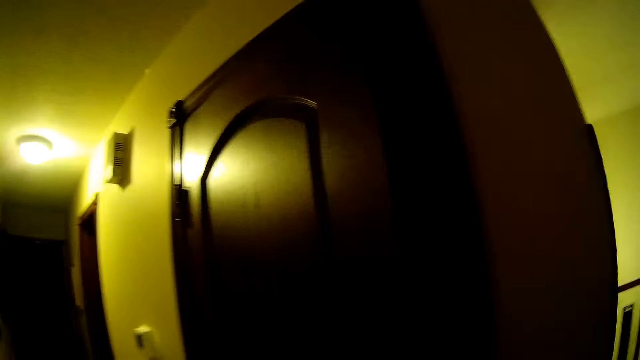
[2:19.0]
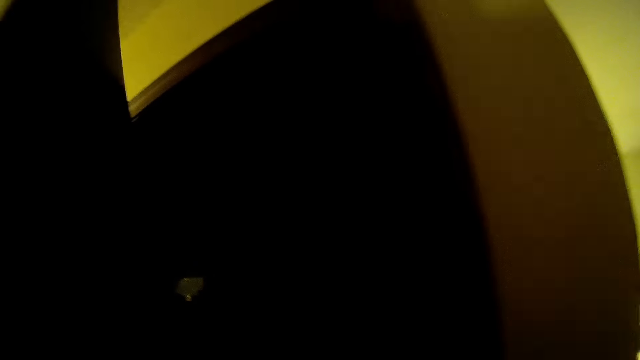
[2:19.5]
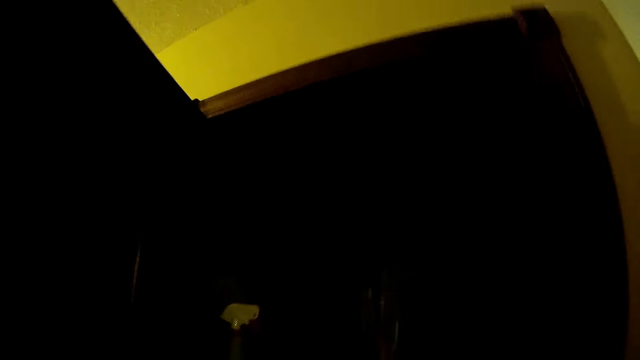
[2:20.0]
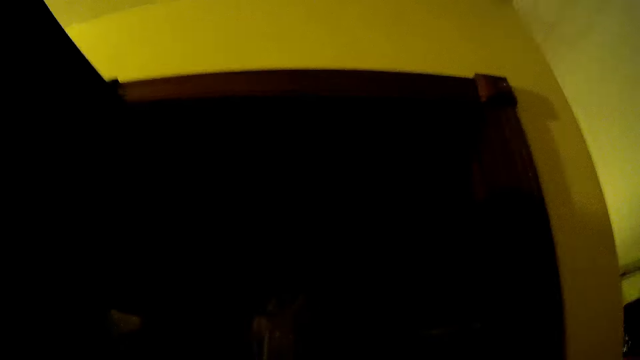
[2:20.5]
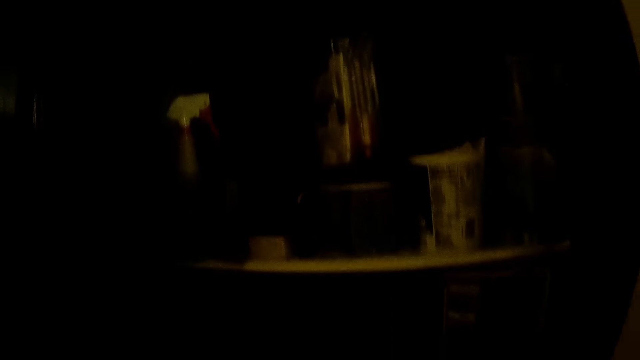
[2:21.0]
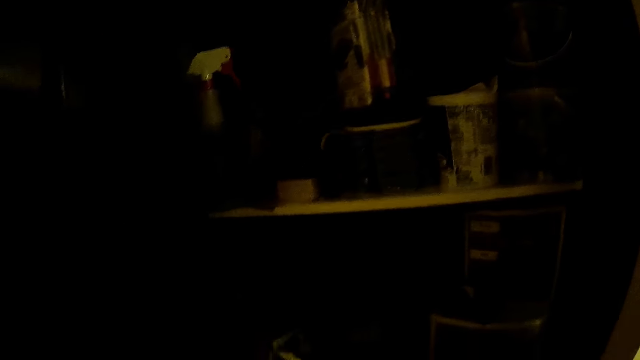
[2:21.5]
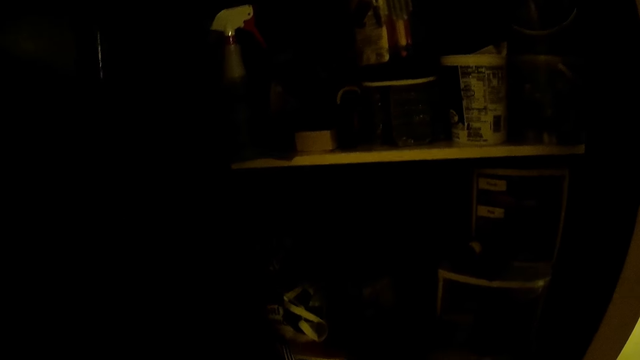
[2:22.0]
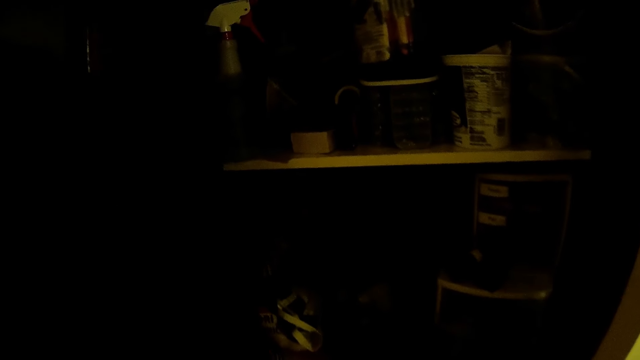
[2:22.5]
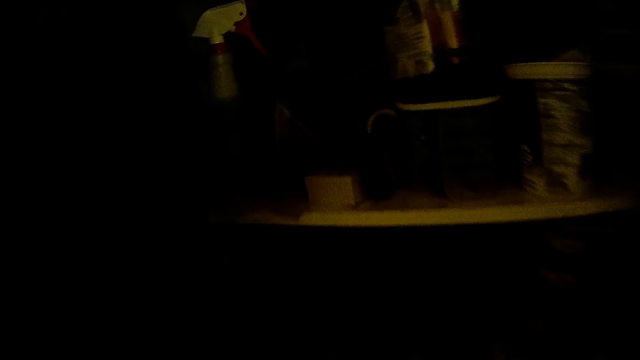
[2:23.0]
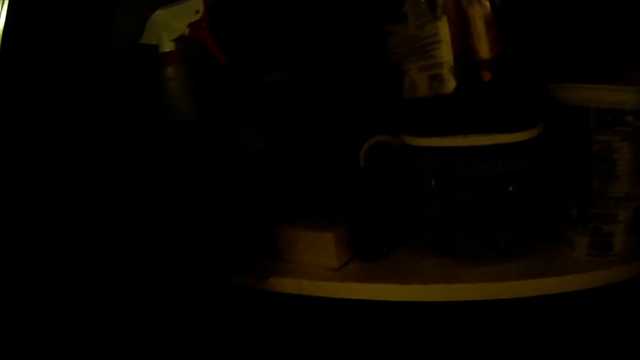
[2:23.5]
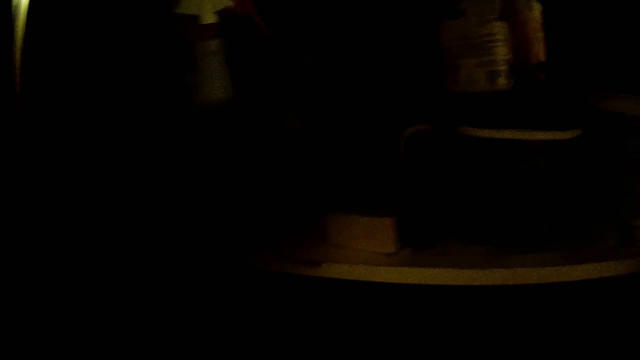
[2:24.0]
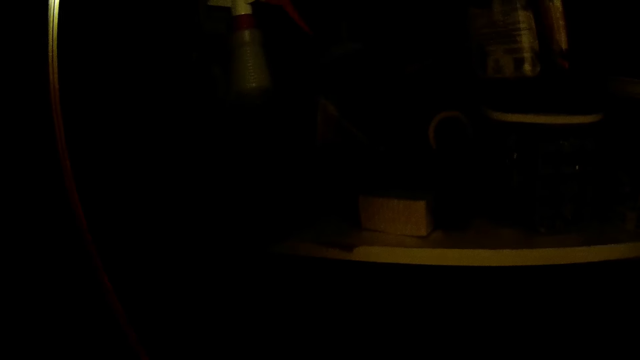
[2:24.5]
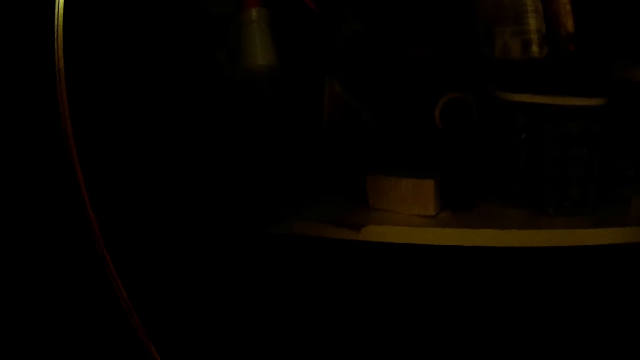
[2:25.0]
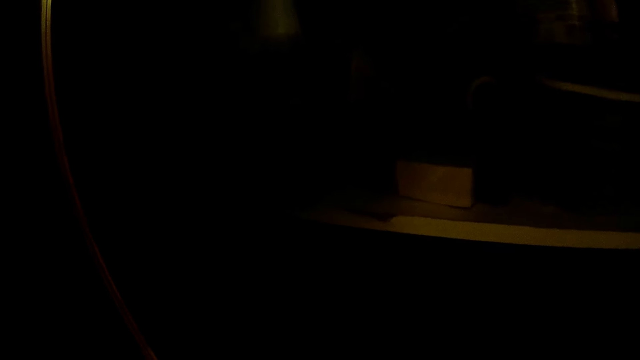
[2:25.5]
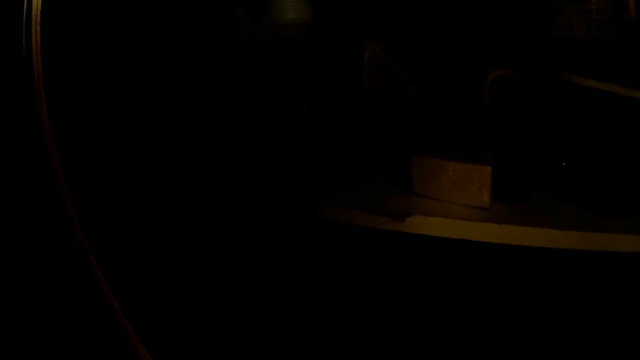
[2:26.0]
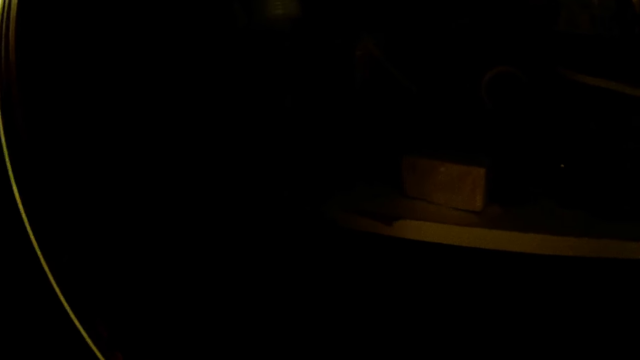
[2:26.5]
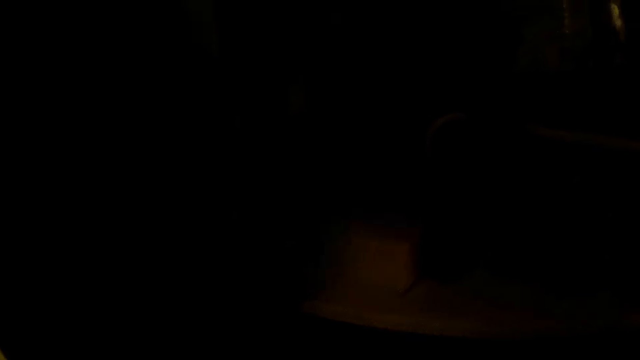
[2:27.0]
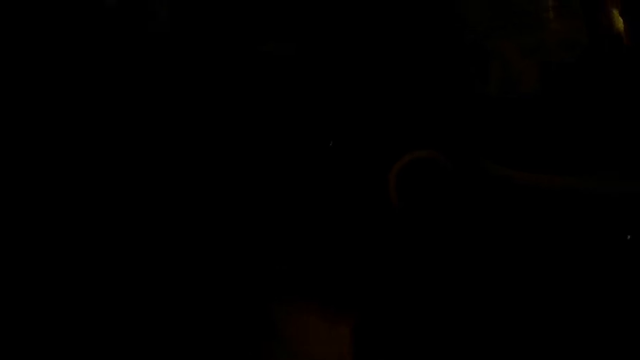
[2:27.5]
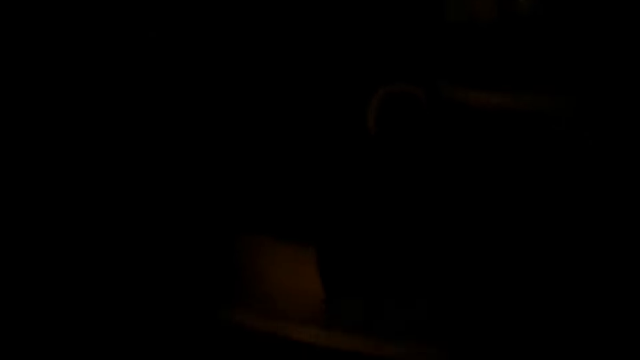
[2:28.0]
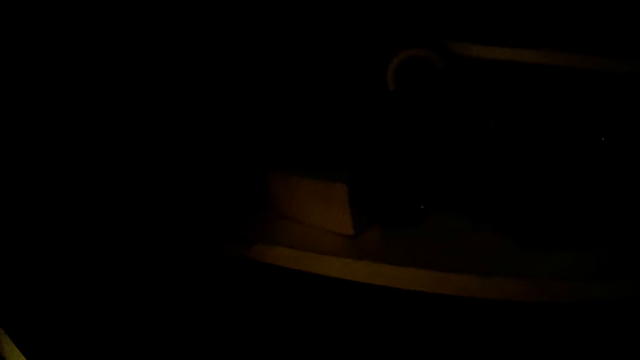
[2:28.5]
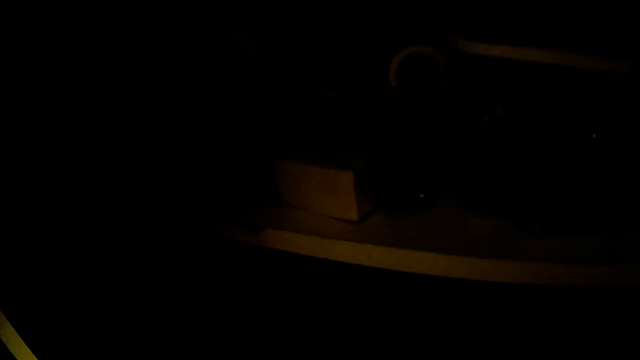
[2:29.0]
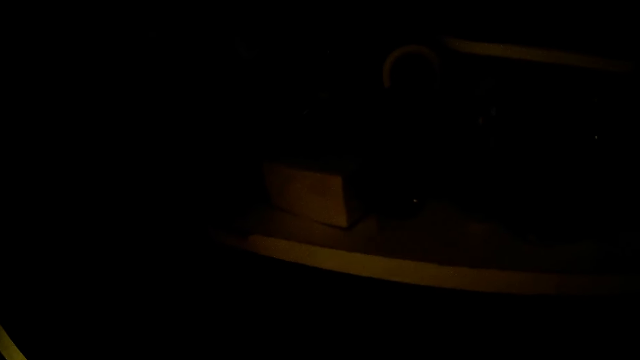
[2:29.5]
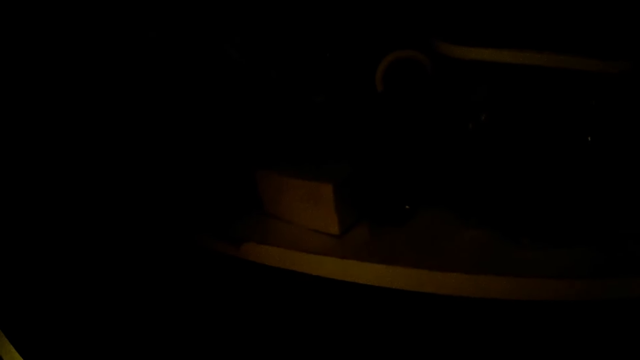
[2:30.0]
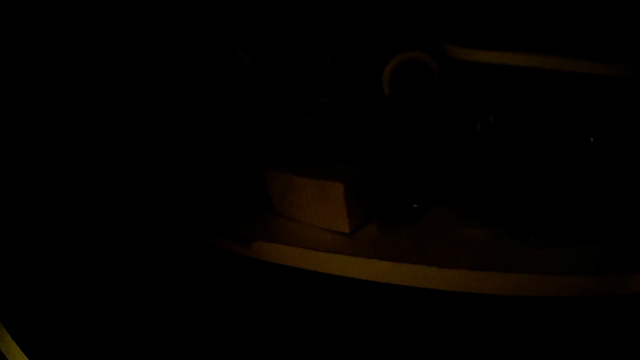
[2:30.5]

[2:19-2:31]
The camera wearer opens the kitchen cabinet.

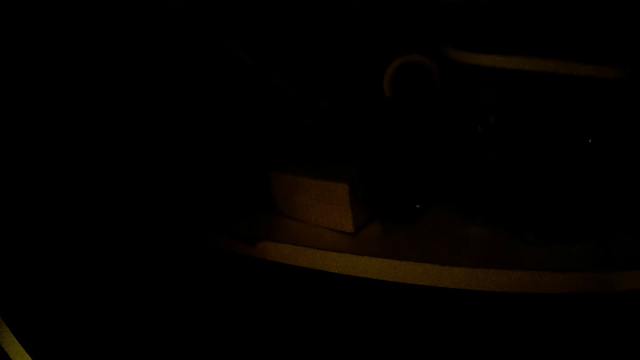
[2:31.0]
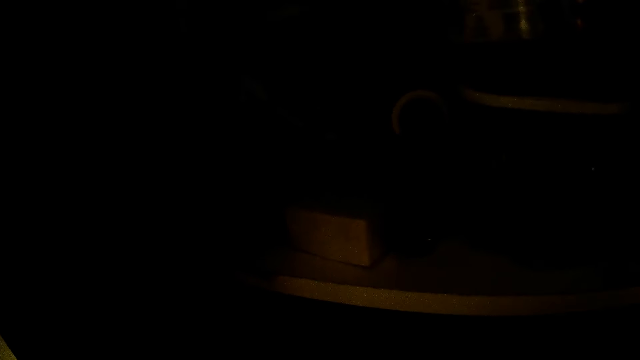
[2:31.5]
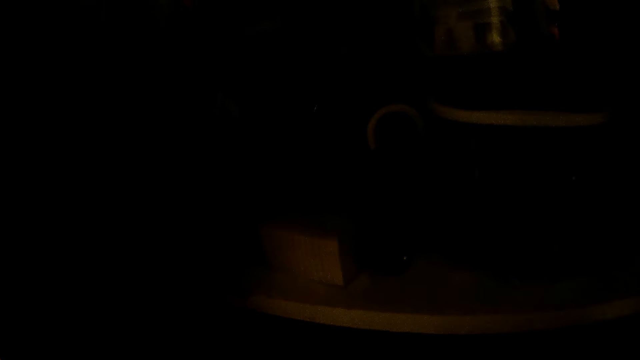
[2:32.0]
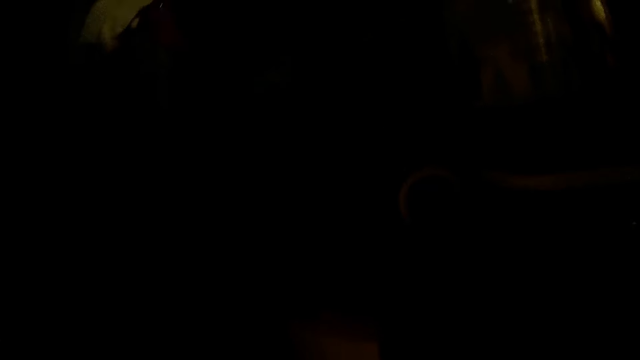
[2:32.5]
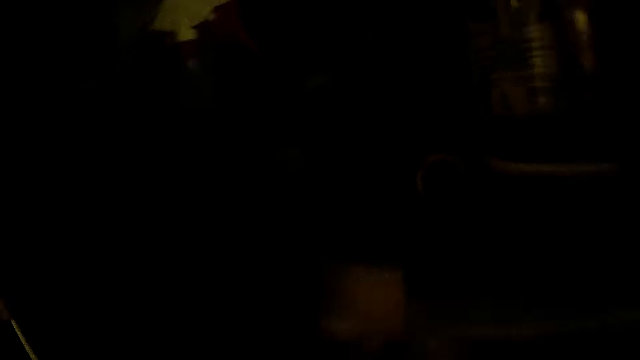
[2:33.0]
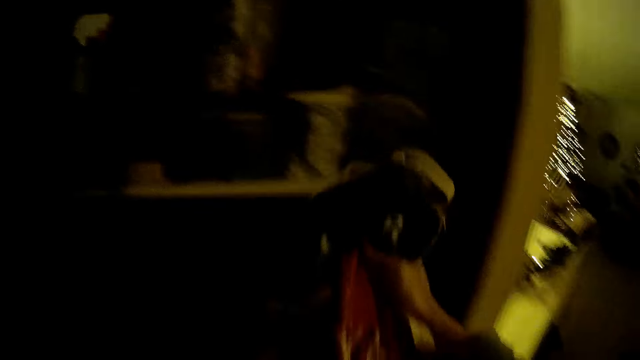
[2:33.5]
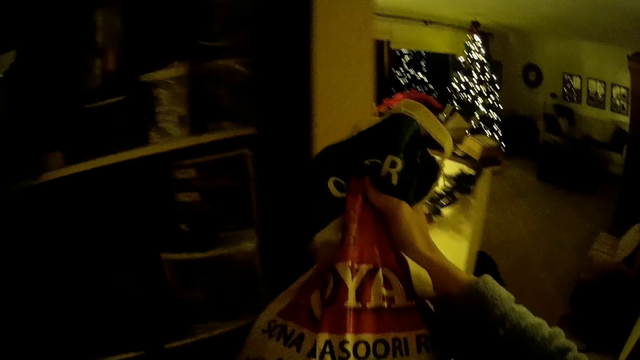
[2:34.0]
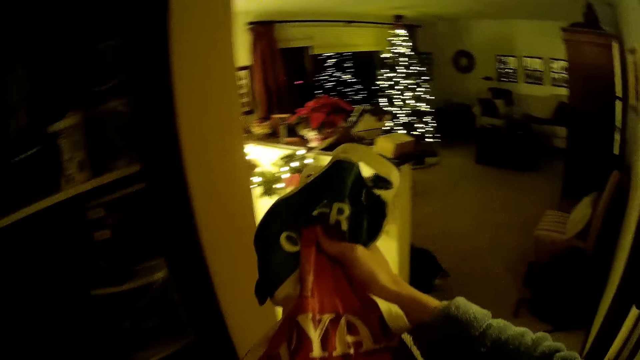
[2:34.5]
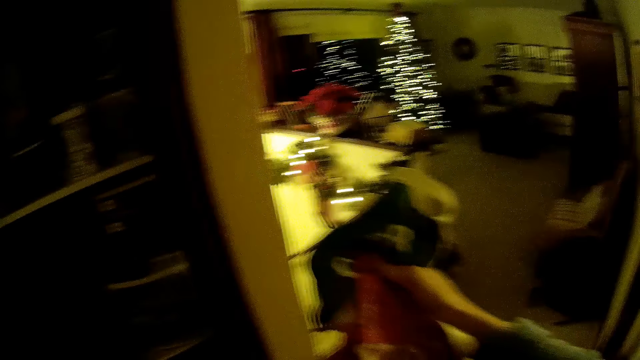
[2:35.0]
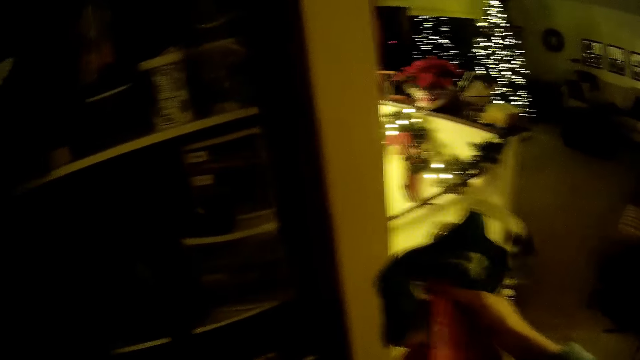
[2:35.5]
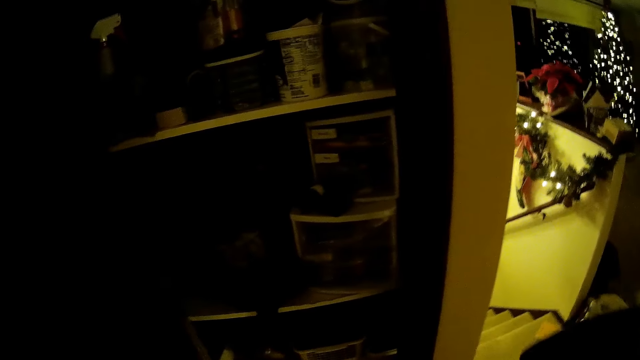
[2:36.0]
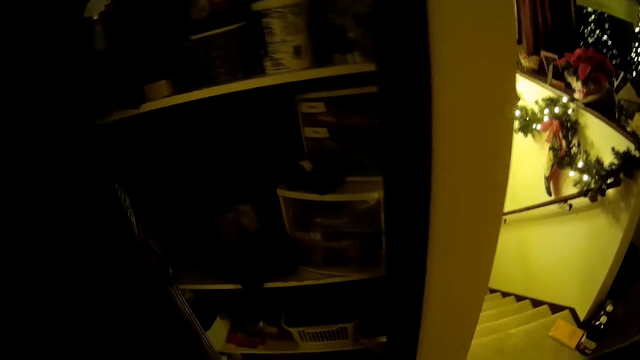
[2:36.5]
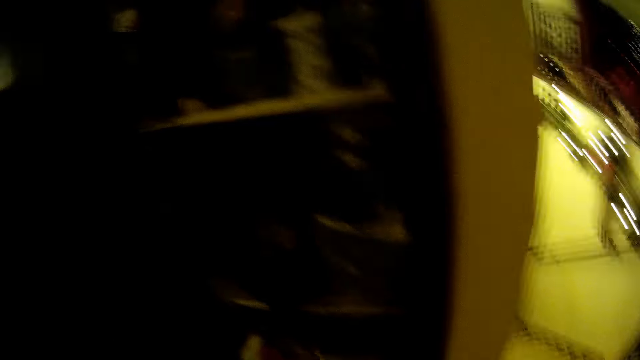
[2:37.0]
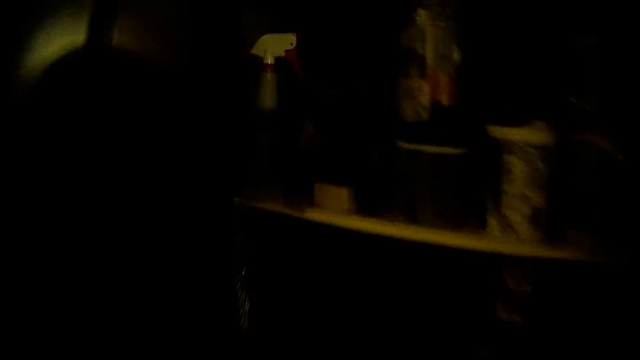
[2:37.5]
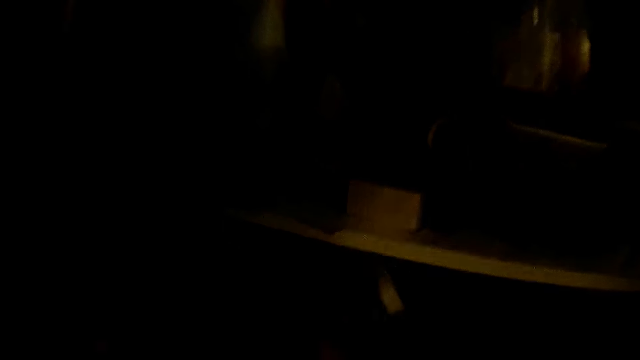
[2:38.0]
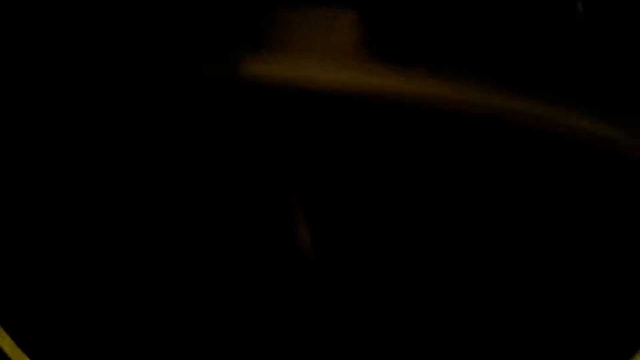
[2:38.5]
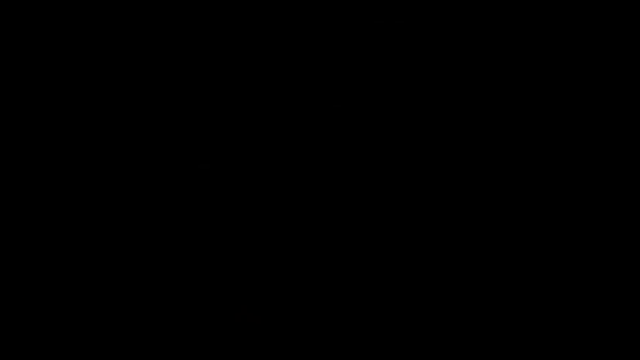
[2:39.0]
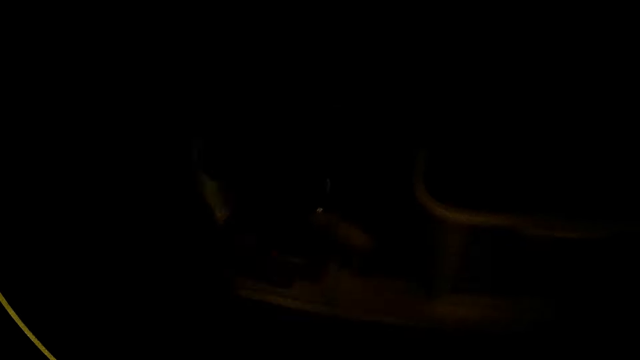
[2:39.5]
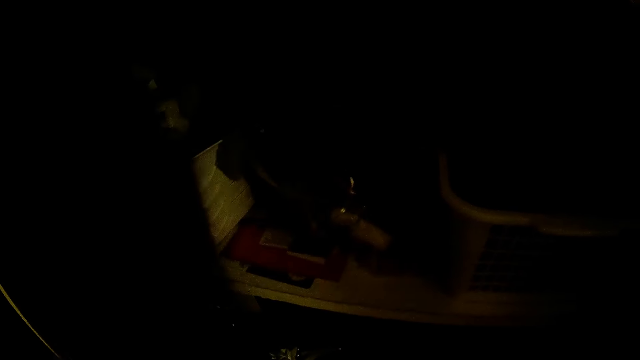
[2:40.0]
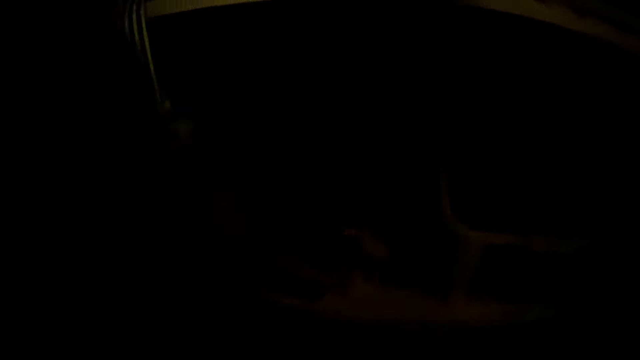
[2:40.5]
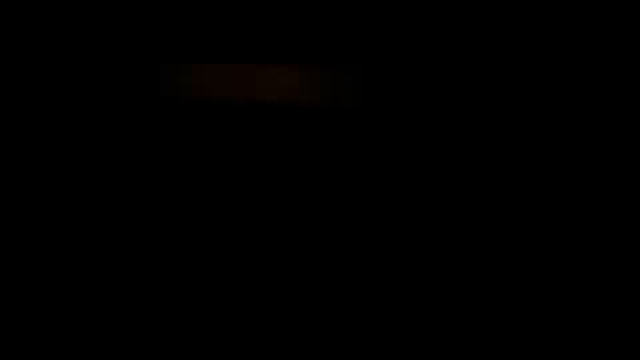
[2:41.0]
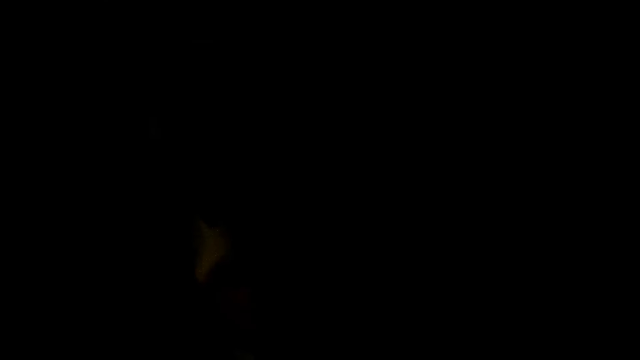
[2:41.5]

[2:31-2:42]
The camera wearer picks up a carrier bag in the kitchen cabinet. She holds the carrier bag with her hands. She picks up something in the fridge.
